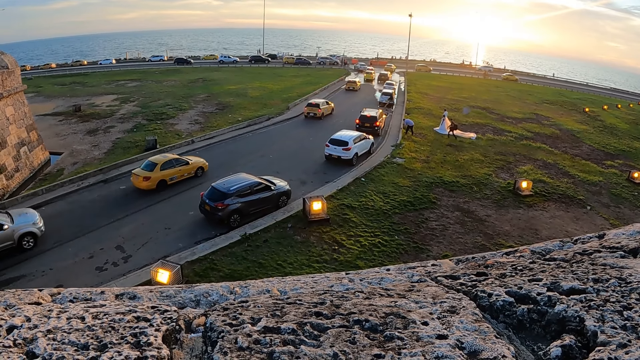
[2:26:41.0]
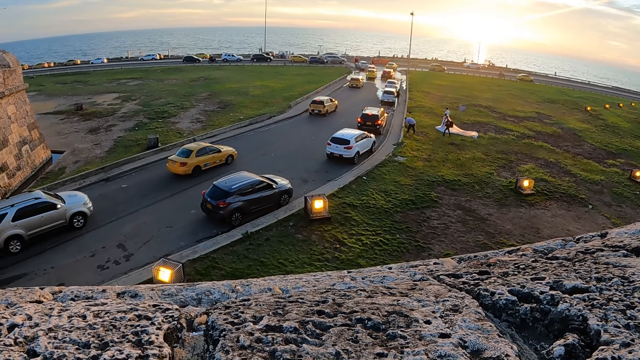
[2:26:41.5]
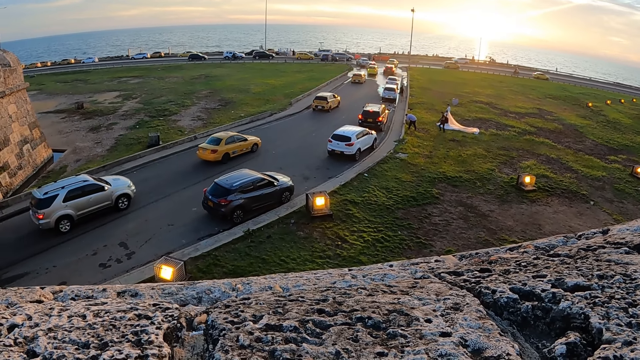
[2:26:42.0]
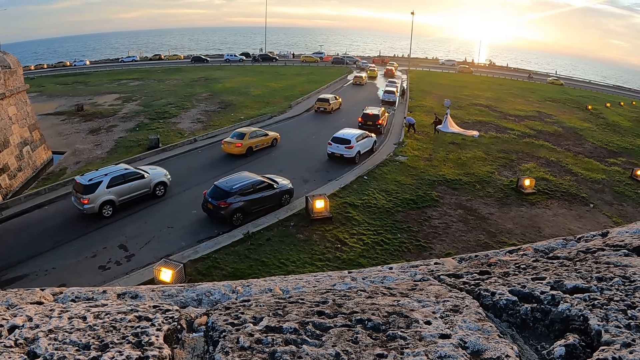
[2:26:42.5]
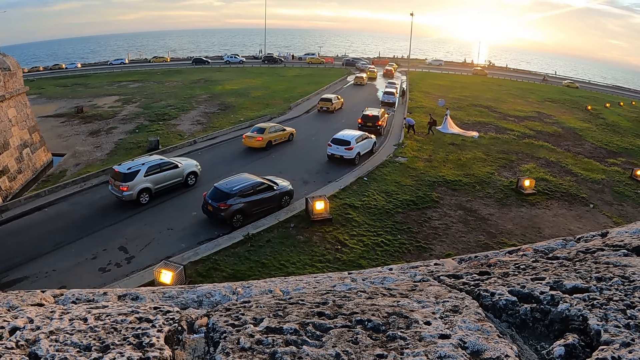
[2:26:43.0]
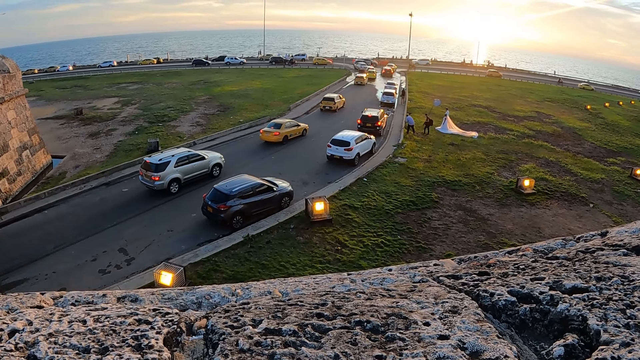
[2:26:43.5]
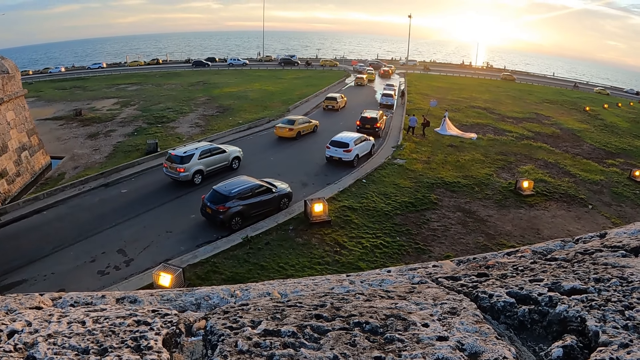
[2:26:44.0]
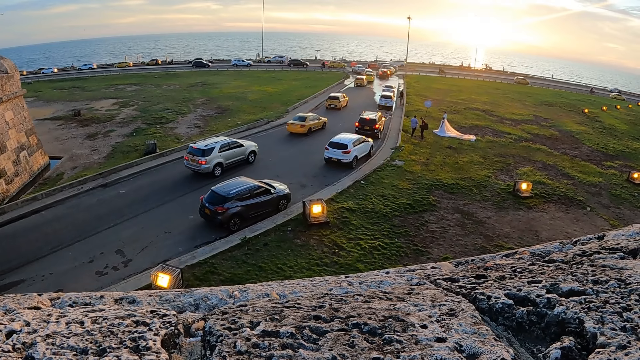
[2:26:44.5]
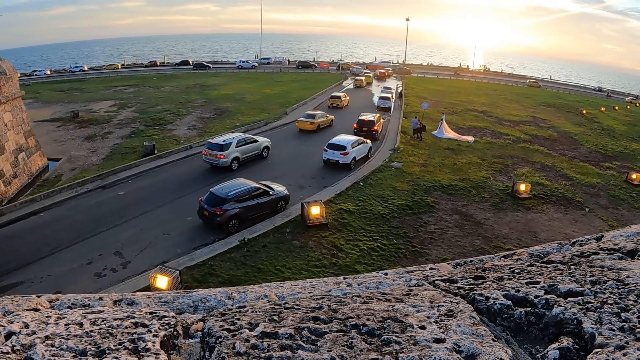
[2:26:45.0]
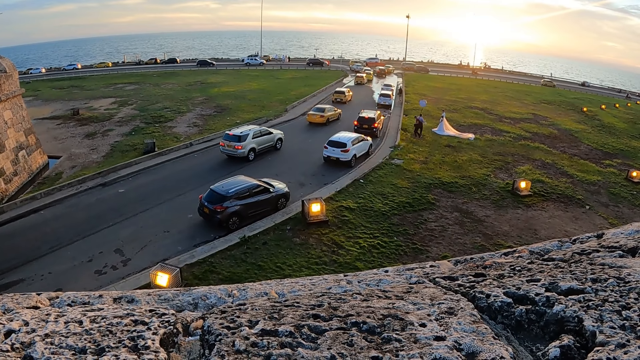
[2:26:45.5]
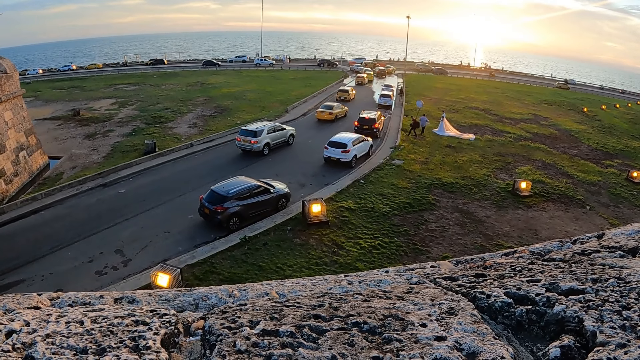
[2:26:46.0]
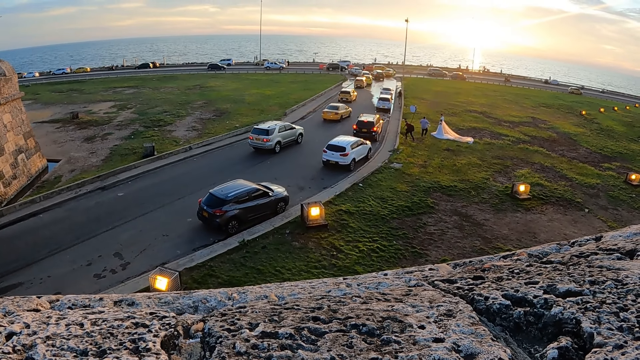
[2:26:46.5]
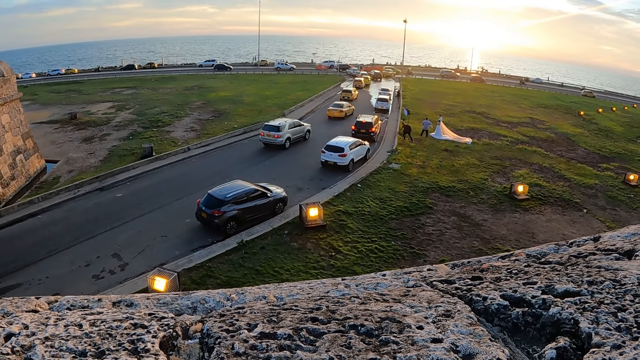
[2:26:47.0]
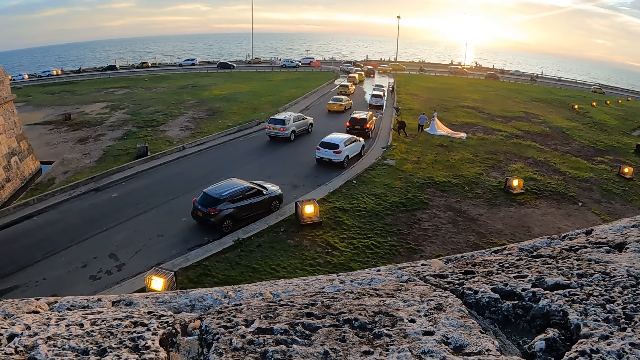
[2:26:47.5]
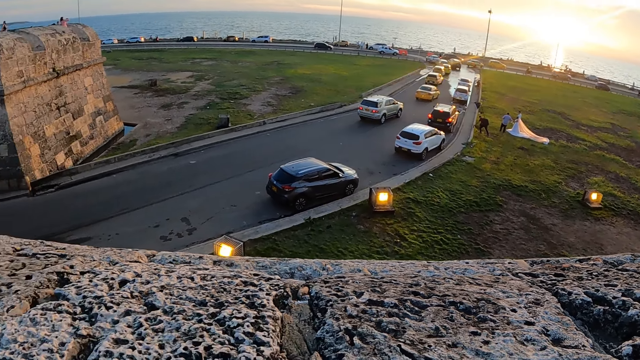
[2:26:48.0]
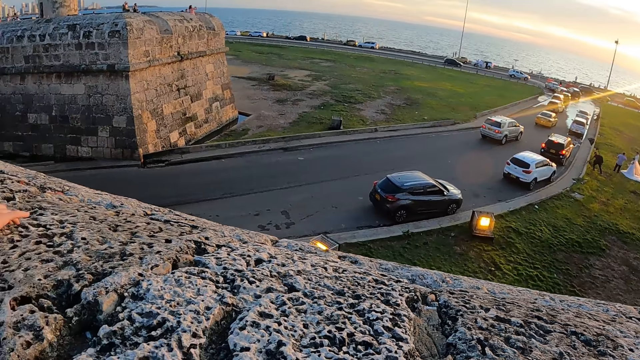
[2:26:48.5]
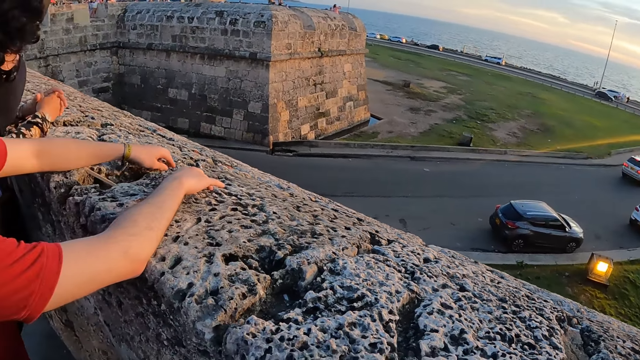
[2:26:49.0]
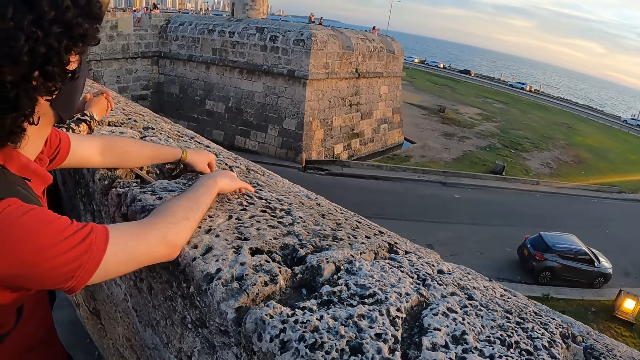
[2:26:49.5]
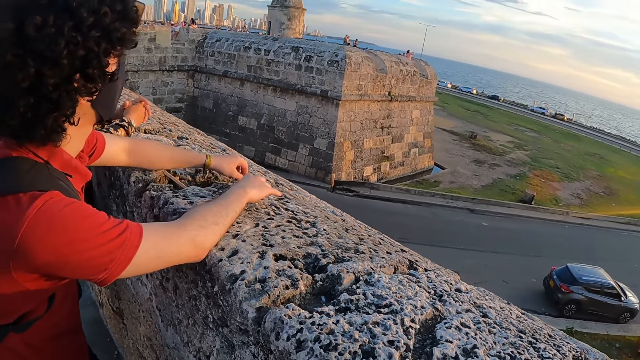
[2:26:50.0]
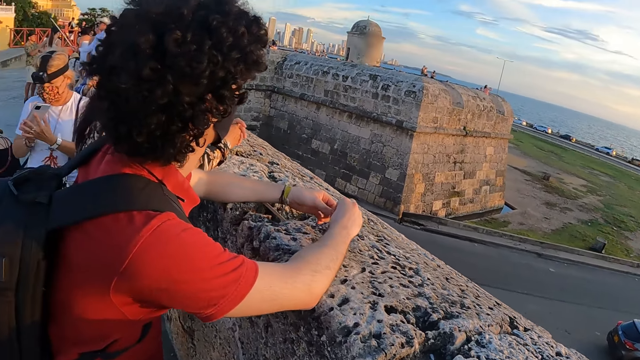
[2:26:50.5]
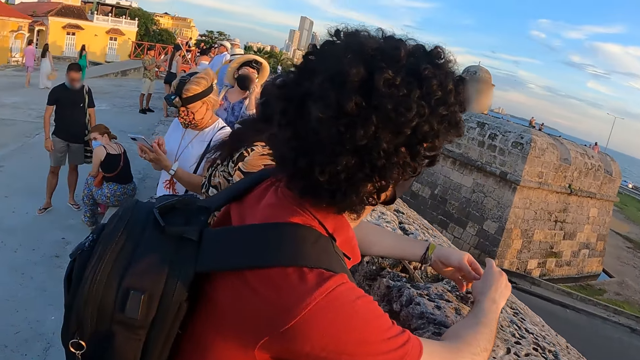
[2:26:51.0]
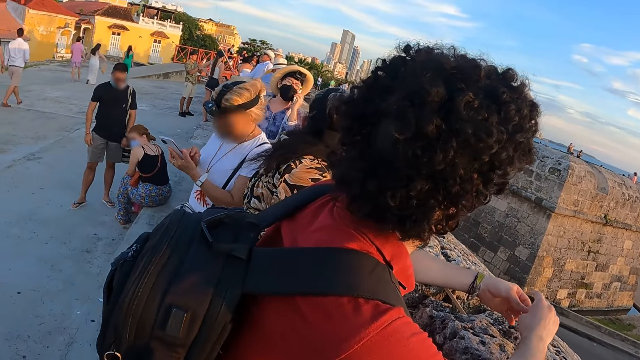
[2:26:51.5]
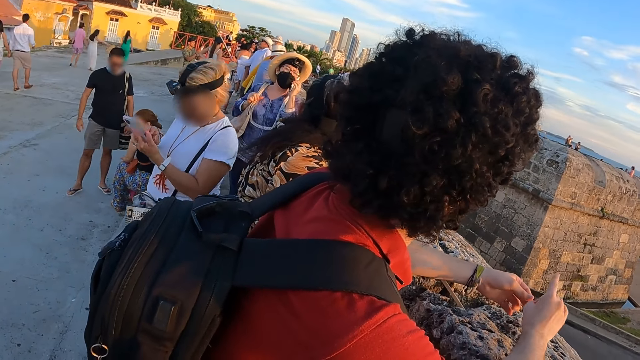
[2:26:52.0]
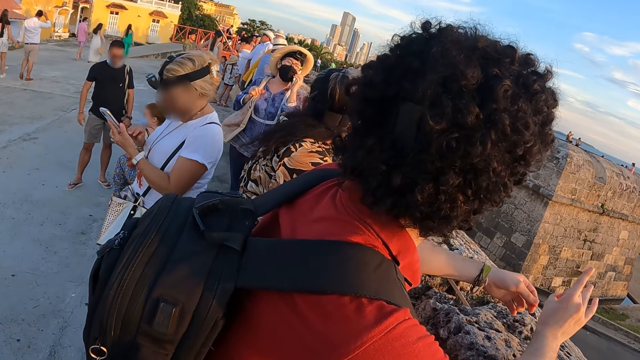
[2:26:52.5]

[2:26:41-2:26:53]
A person walks to another person. The first person interacts with the other person. The other person walks to the tent. Another person moves the hand on the pavement. Another person uses the phone. The camera wearer looks around.

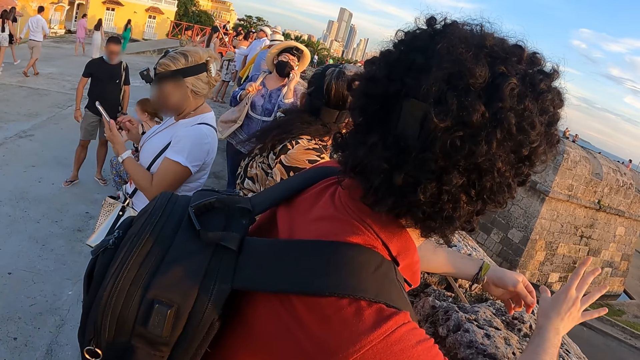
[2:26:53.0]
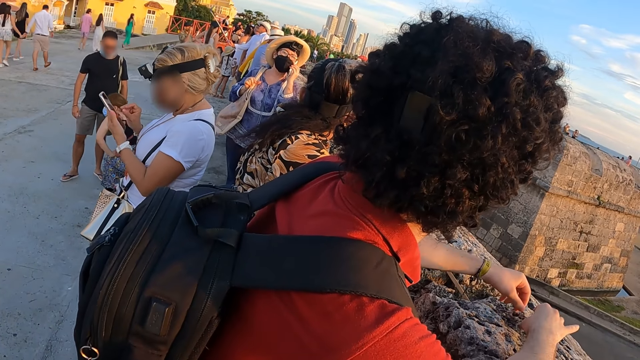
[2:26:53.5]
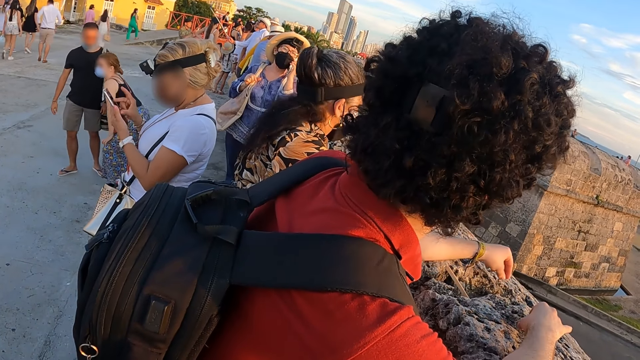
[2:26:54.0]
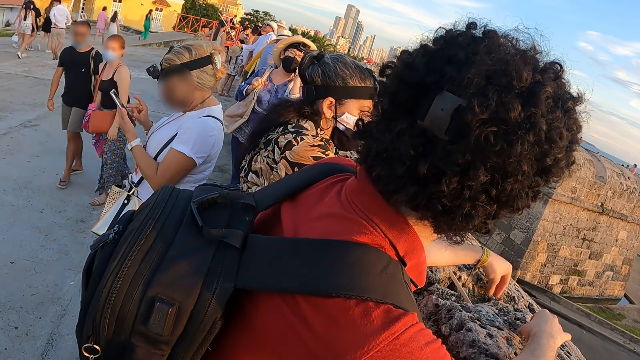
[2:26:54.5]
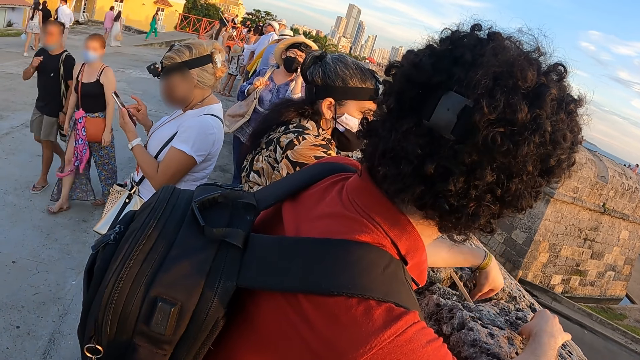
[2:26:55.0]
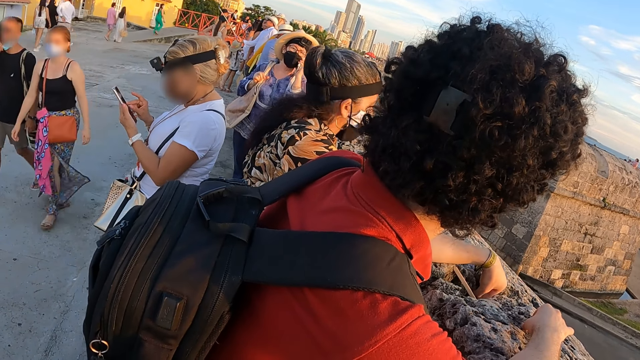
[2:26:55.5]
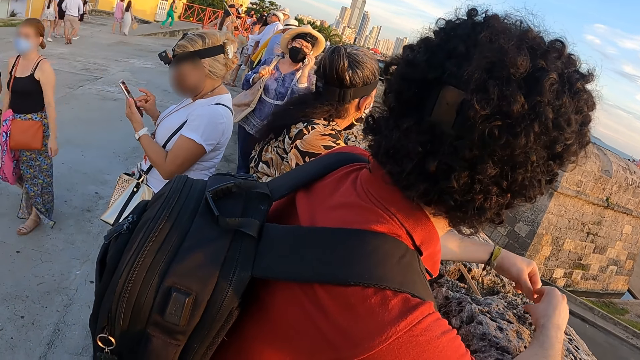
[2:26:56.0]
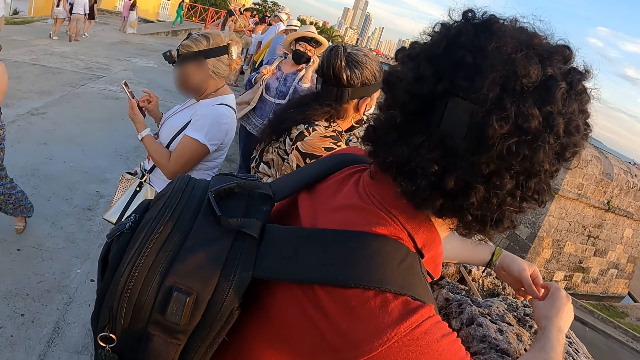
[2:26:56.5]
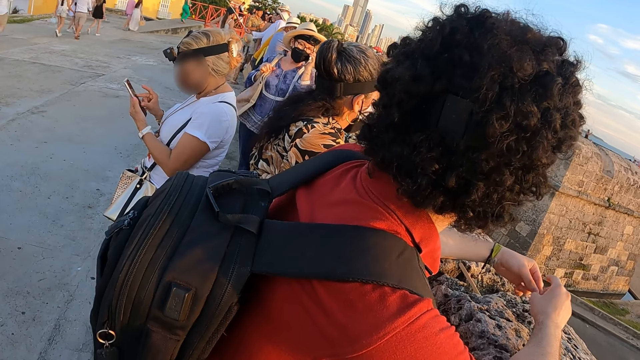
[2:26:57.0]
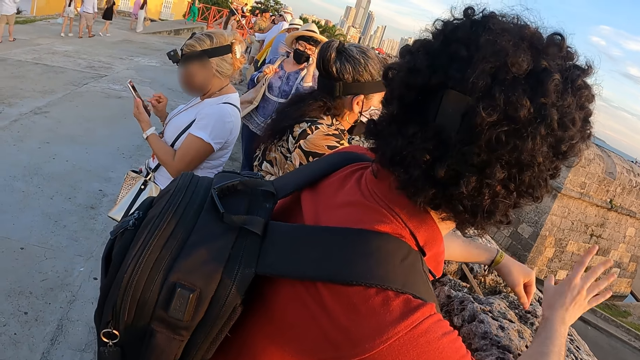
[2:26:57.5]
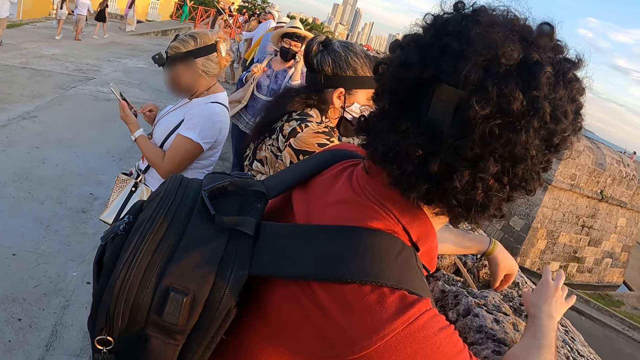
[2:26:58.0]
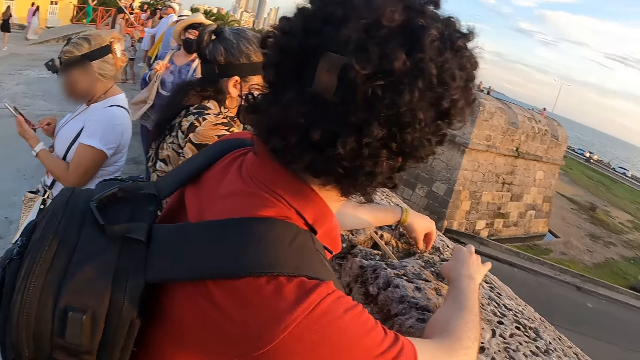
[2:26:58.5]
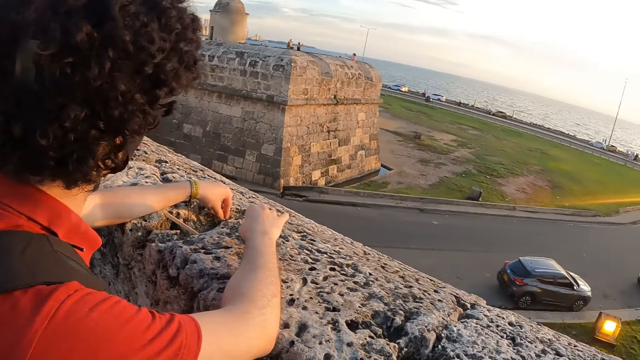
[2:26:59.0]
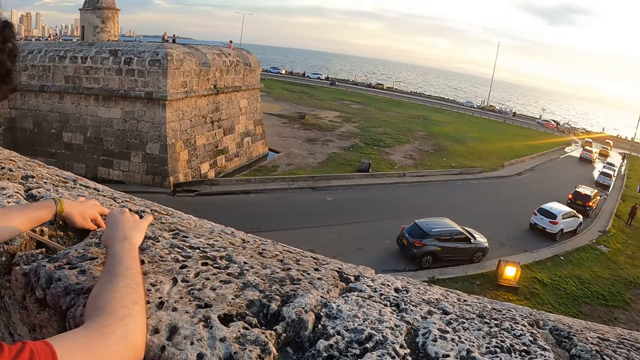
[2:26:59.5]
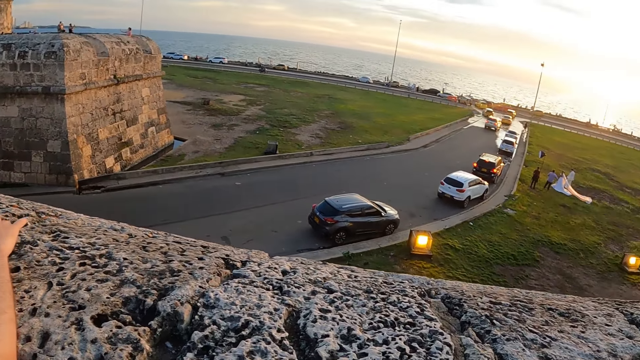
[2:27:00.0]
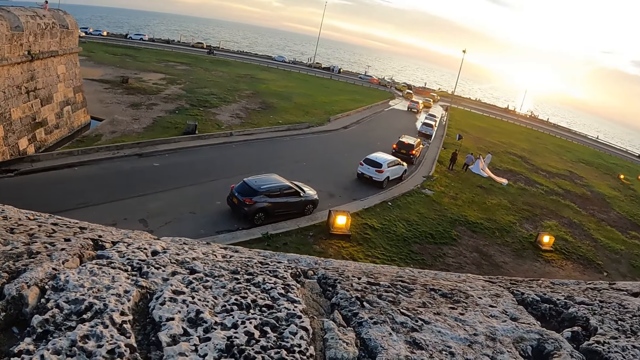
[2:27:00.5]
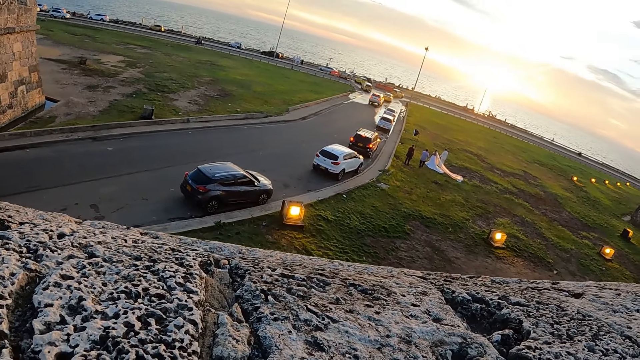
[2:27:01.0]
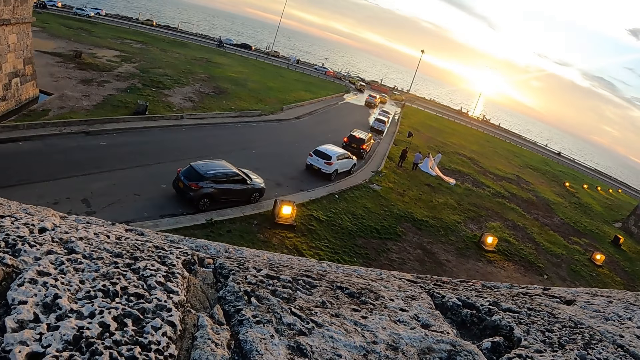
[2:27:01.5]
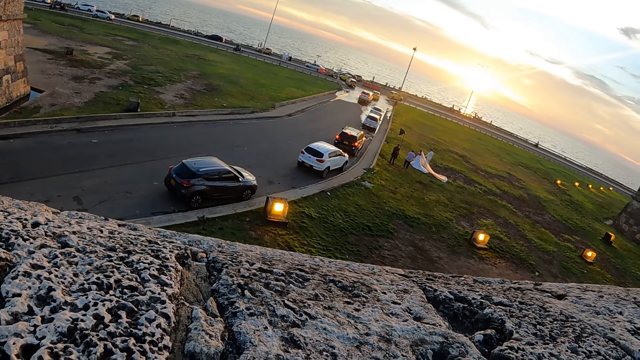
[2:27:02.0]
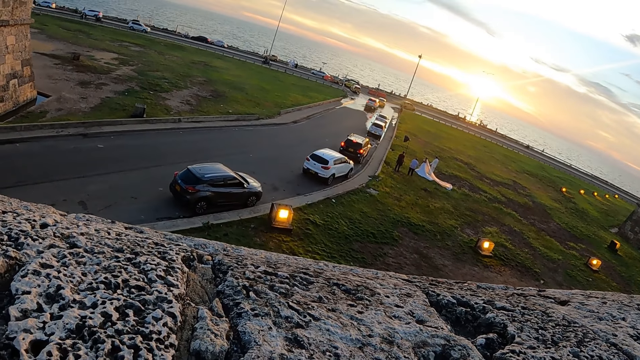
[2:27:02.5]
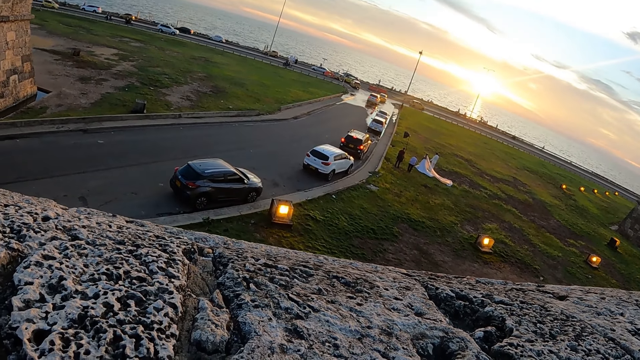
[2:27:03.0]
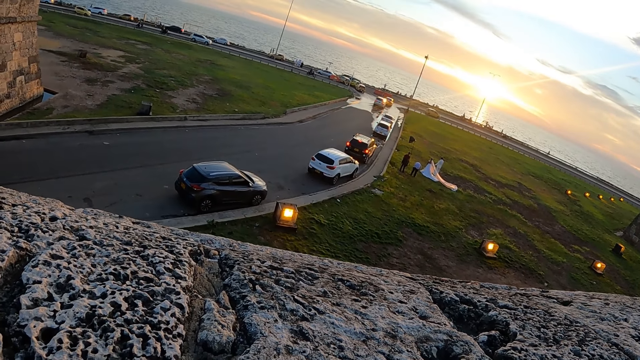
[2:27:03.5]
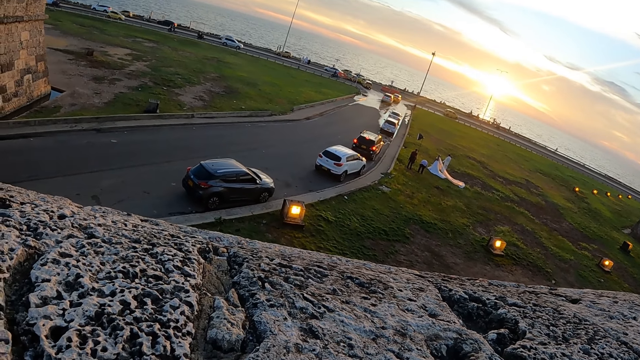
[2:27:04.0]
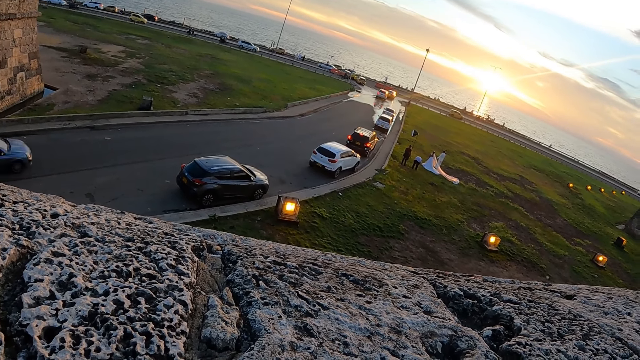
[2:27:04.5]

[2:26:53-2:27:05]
A person moves the hand up. The person leaves the hand of another person. A third person stands up from the ground. A fourth person walks with the third person. The second person moves the mask to the face. A fifth person moves something on the hand. A sixth person moves the hand on the cheek. The fifth person moves the hand on the pavement. The camera wearer looks down the bridge. A seventh person bends to the ground.
